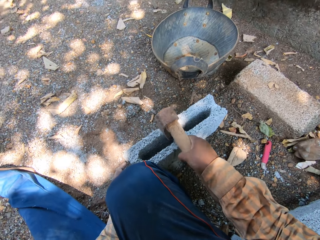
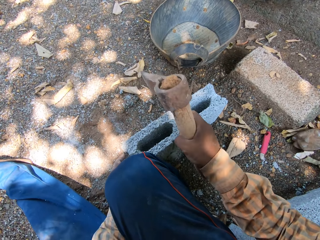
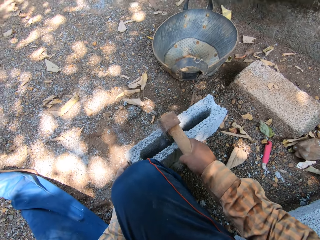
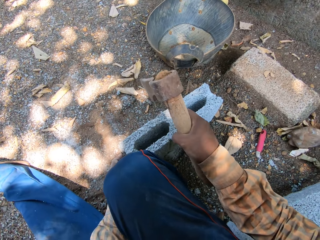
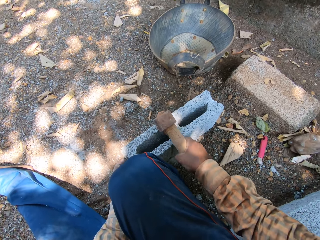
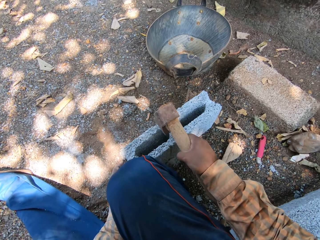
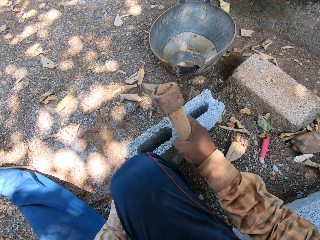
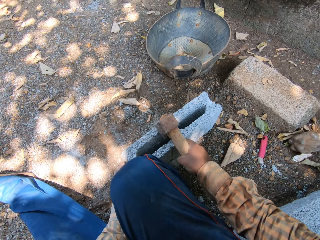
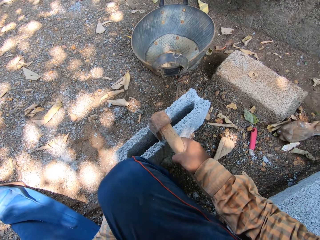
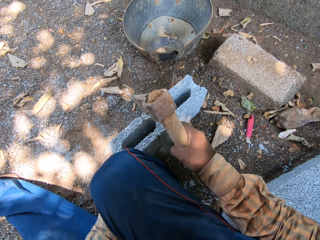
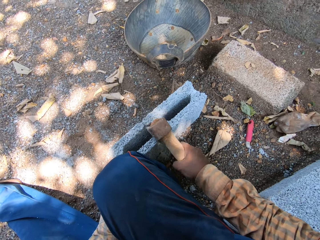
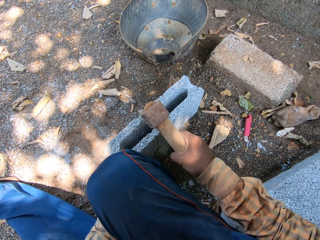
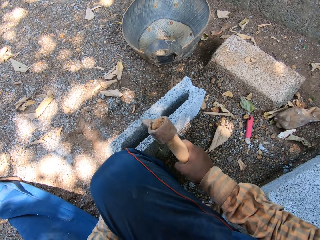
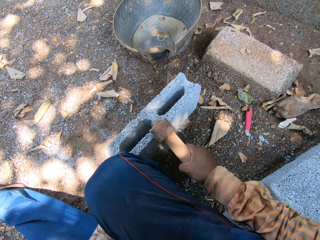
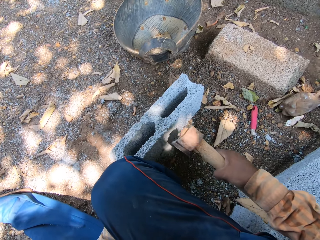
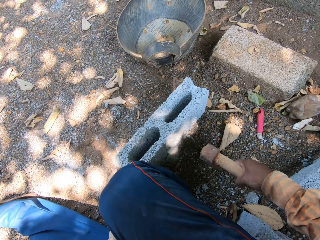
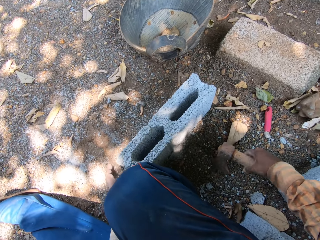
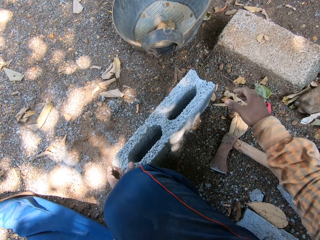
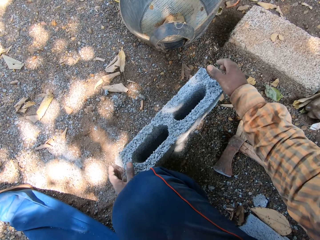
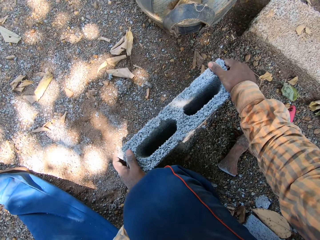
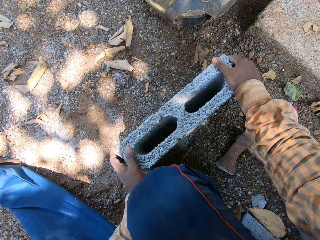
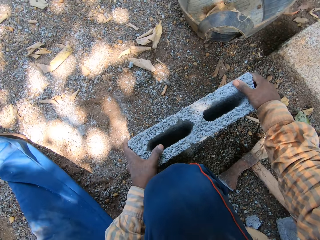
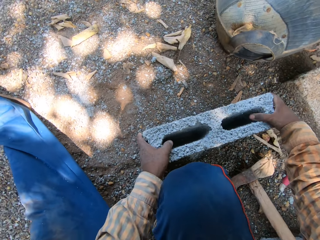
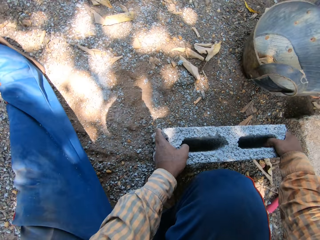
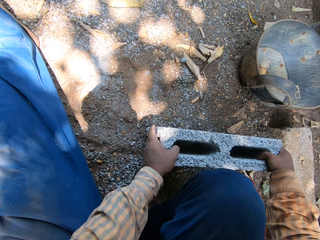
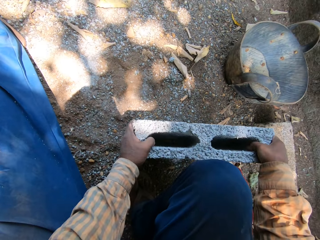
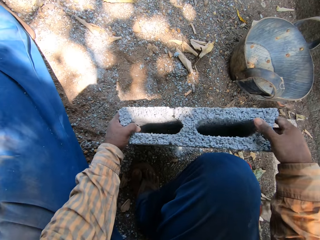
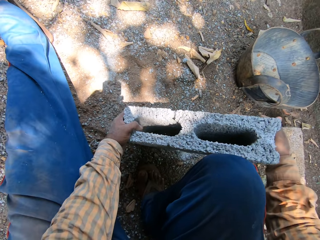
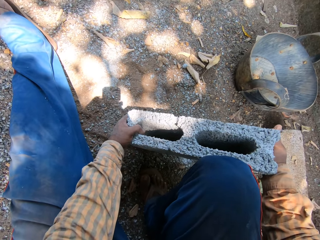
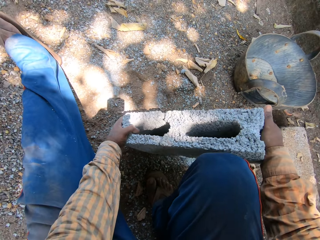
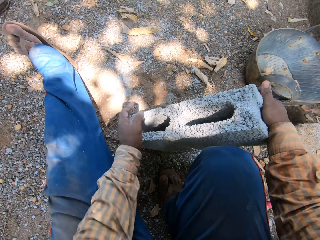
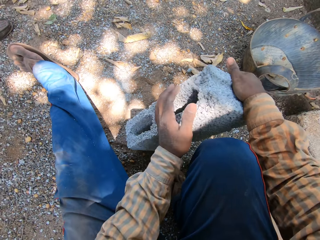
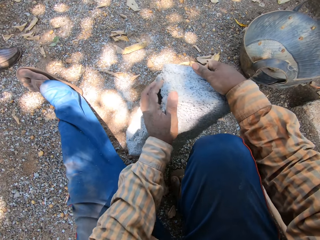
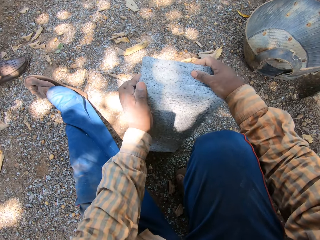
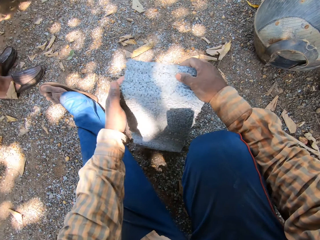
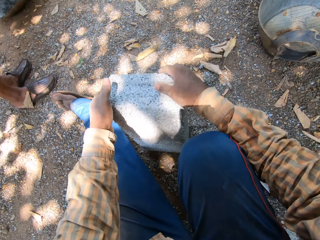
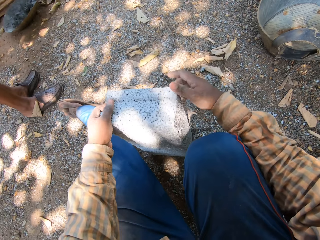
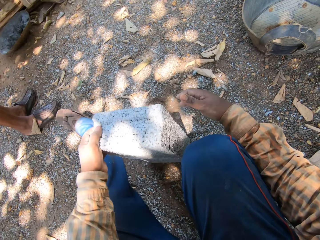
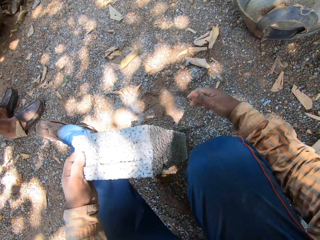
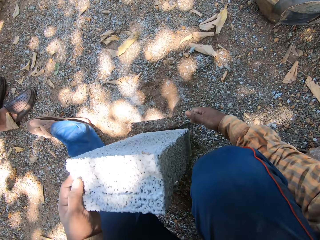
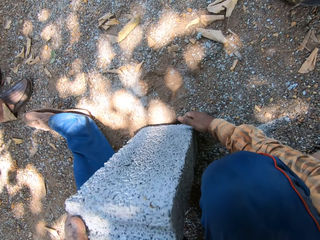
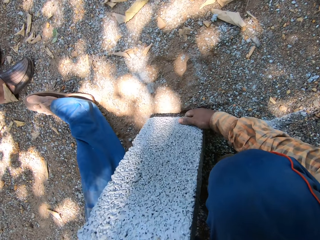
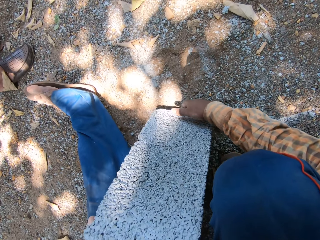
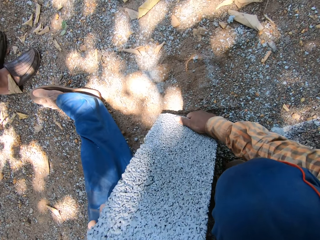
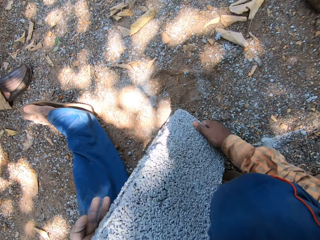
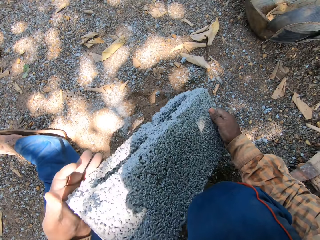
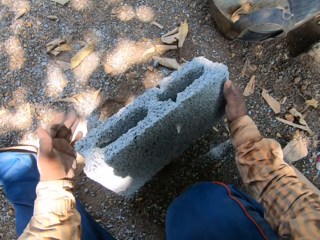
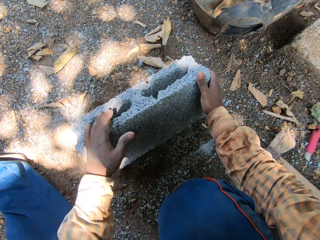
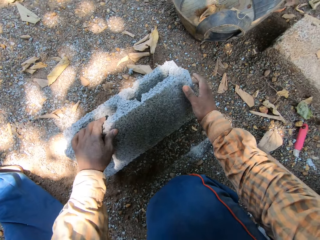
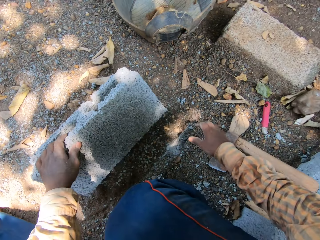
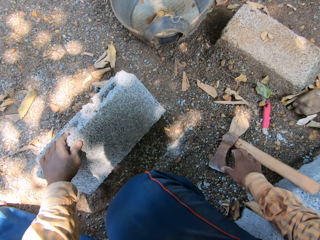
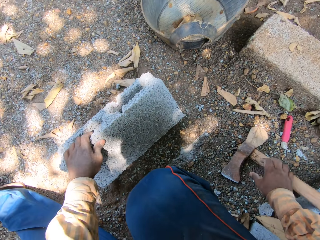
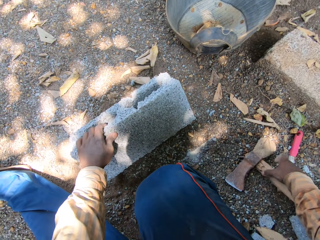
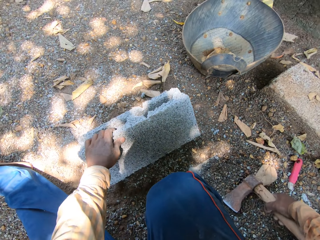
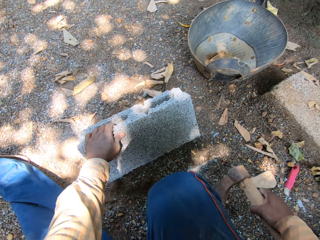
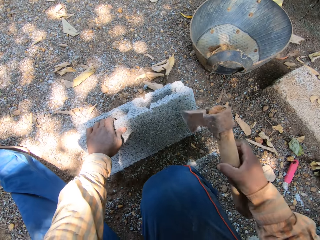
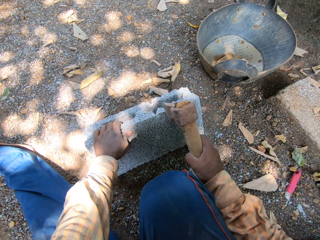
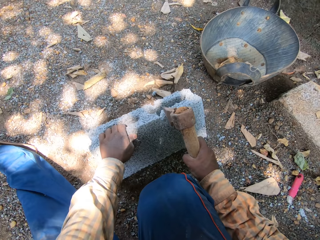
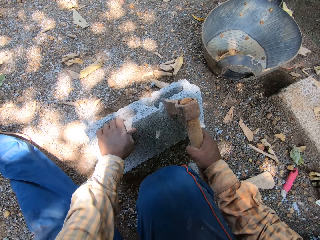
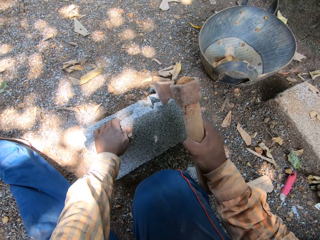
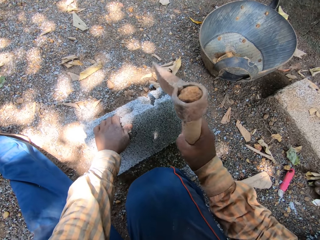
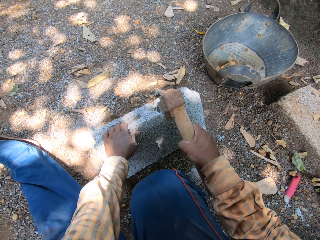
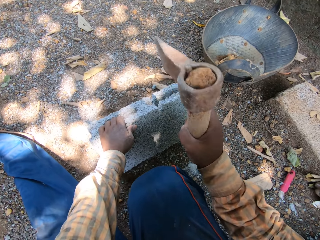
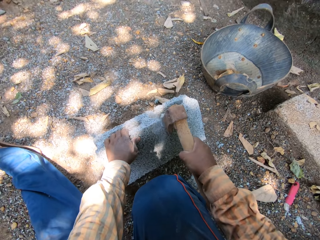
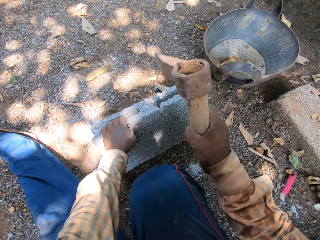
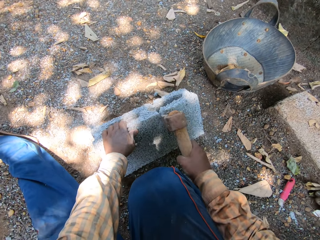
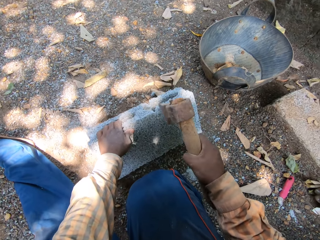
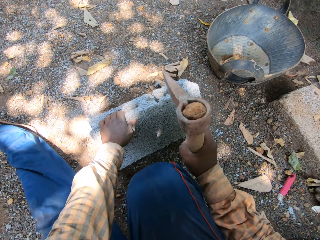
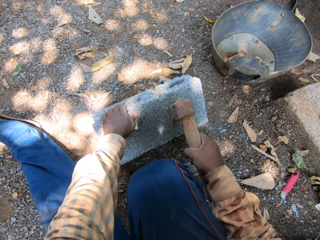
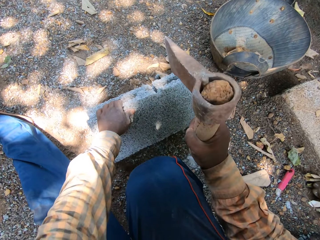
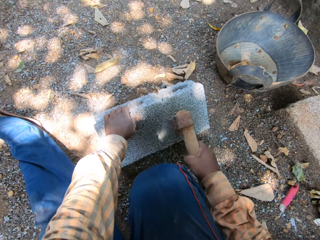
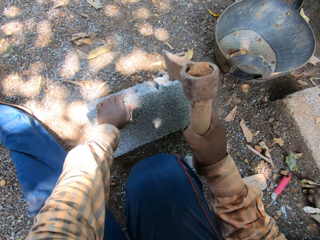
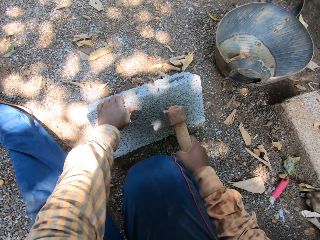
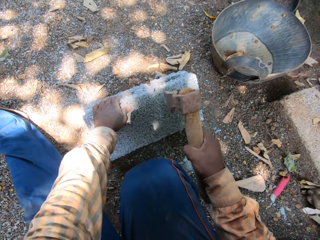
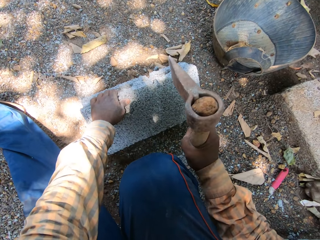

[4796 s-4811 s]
The camera wearer drops the brick axe in his right hand on the ground. He picks up the brick from the ground with his hands. He drops the brick on the ground with his hands. He picks up the brick axe from the ground with his right hand. He hits the brick with the brick axe in his right hand.

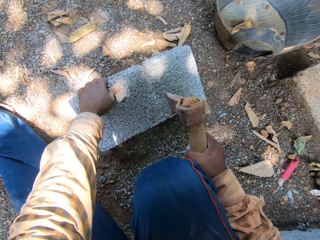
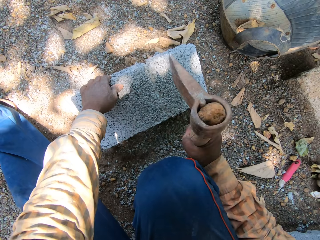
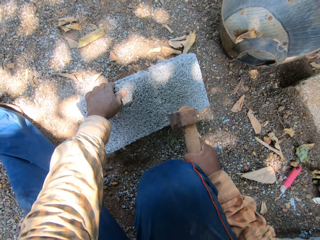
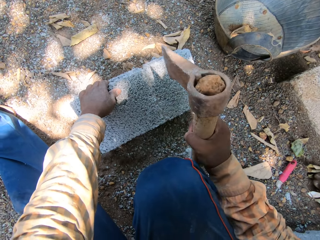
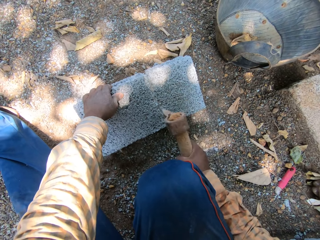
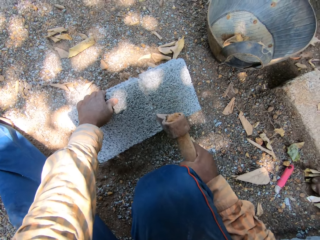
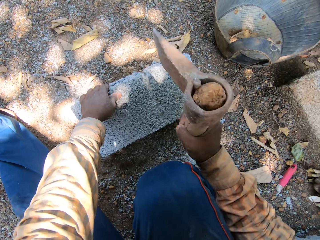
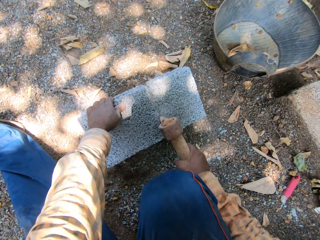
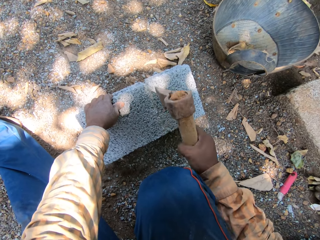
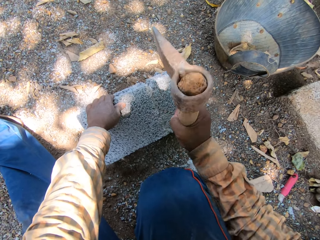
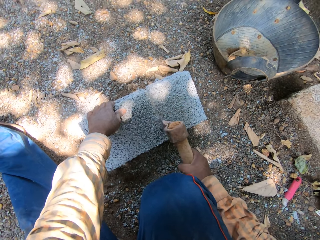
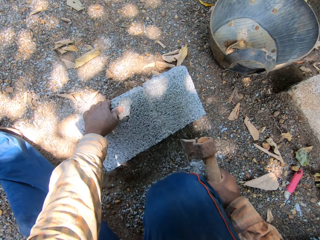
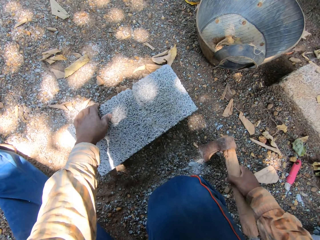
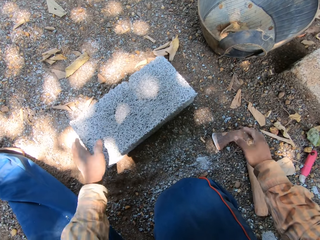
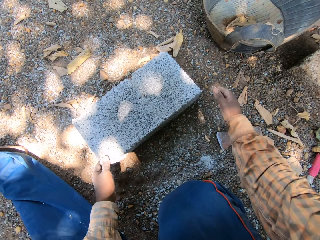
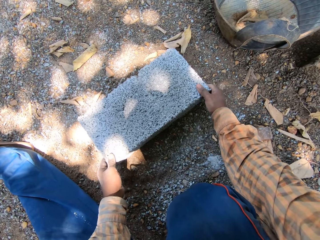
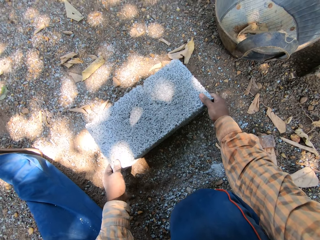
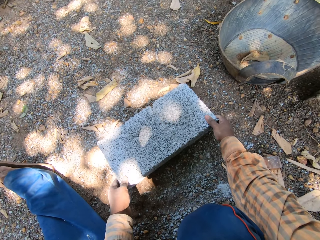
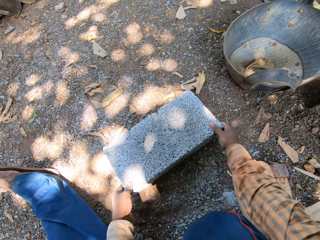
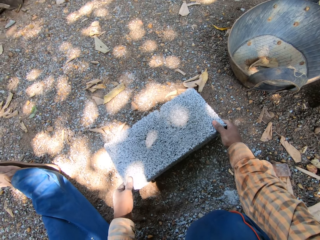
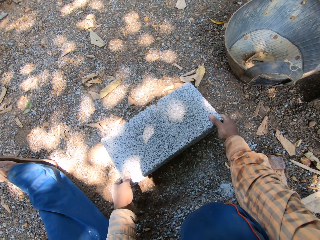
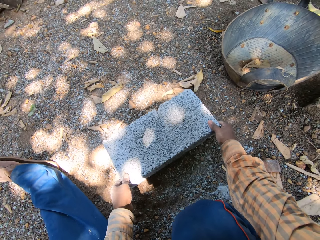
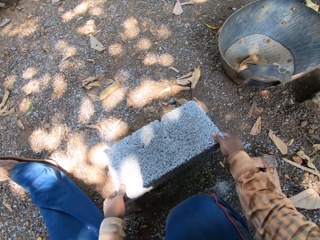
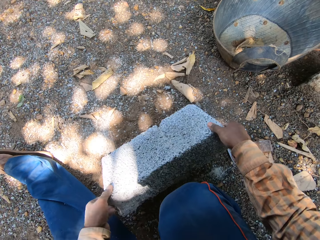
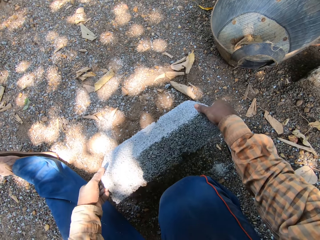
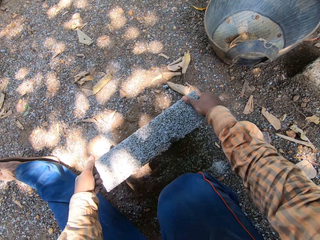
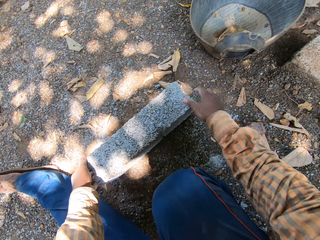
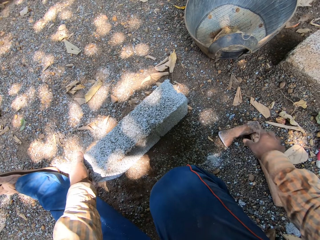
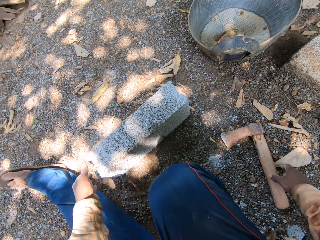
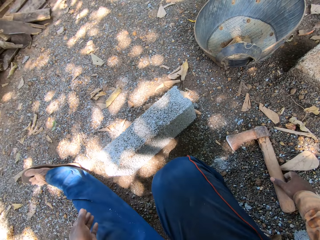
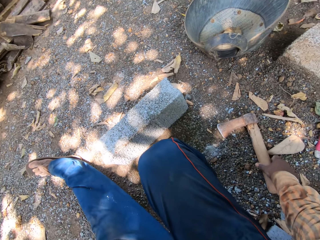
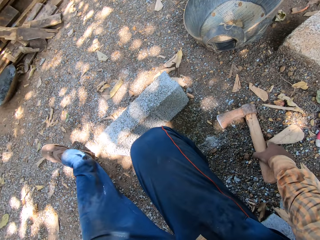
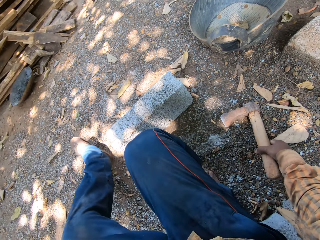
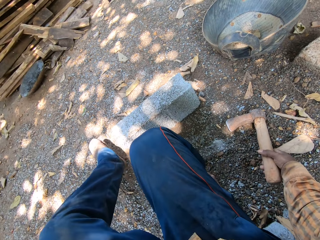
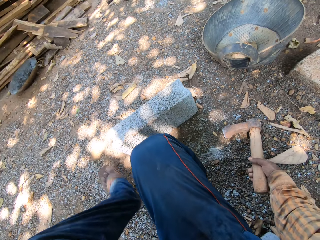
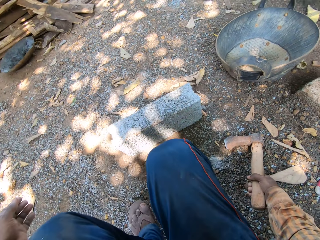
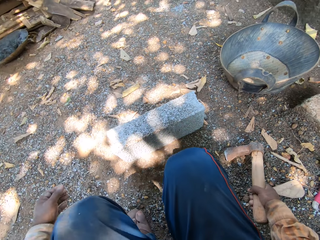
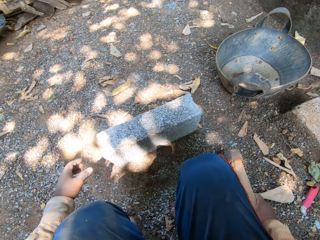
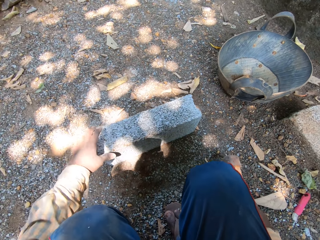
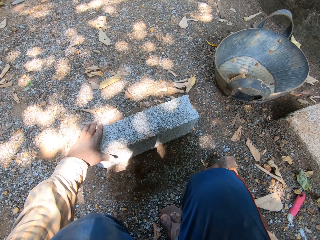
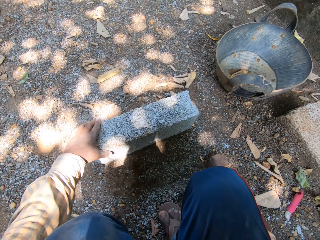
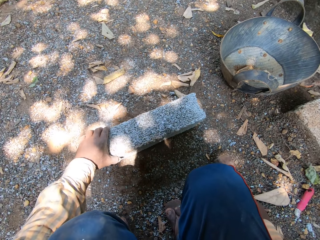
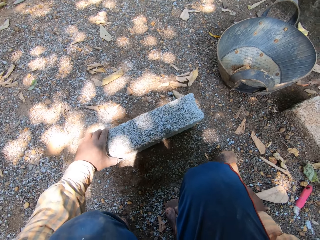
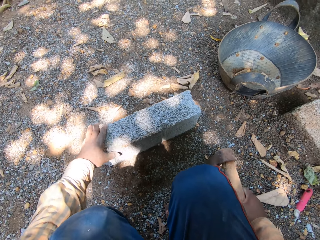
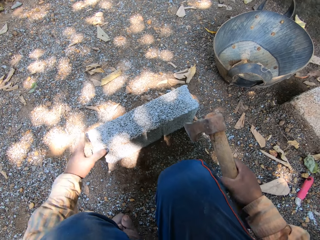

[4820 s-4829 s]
The camera wearer drops the brick axe in his right hand on the ground. He turns the brick on the ground with his hands. He picks up the brick axe from the ground with his right hand. He places his left hand on the brick.
